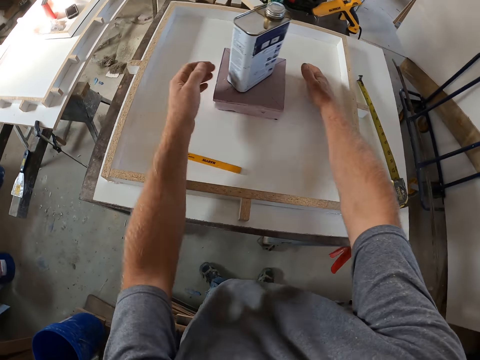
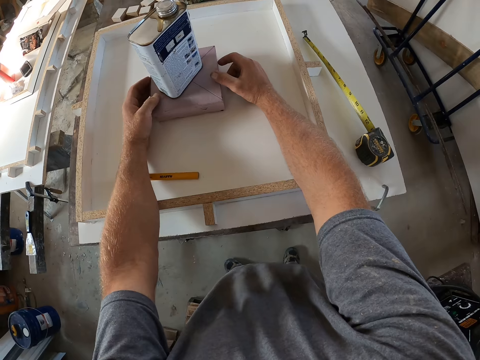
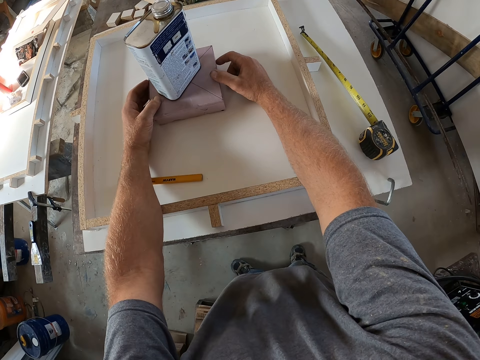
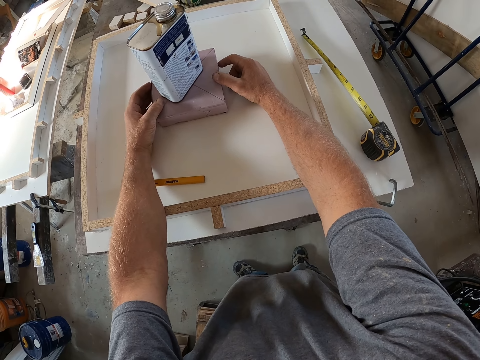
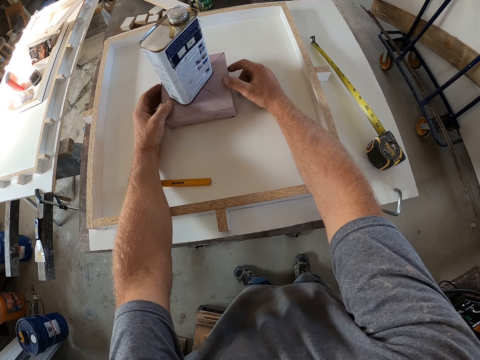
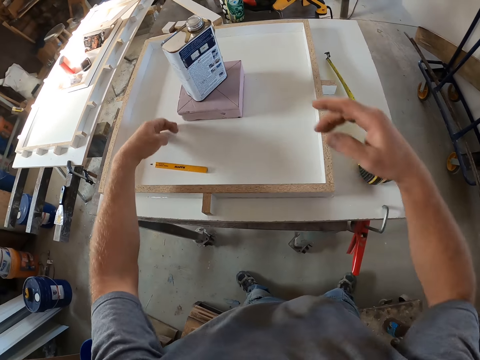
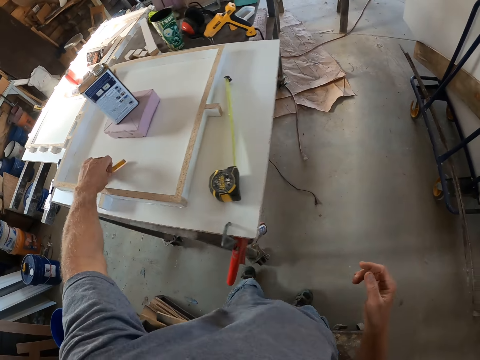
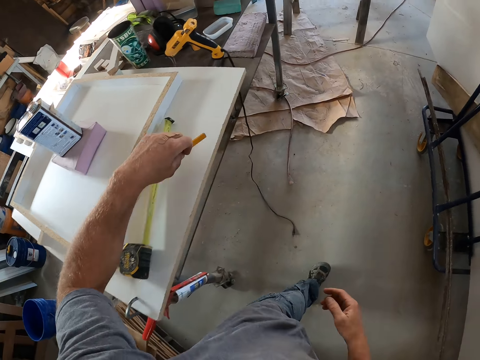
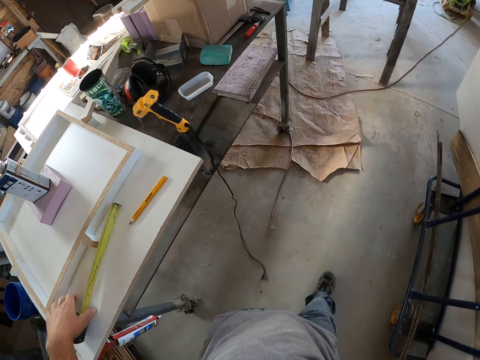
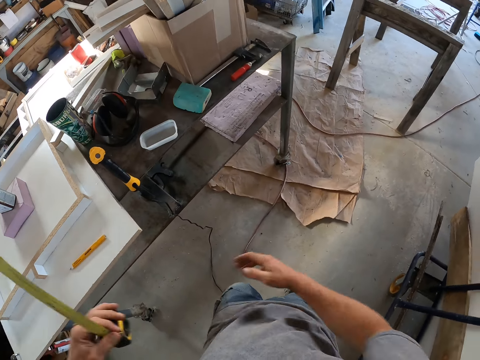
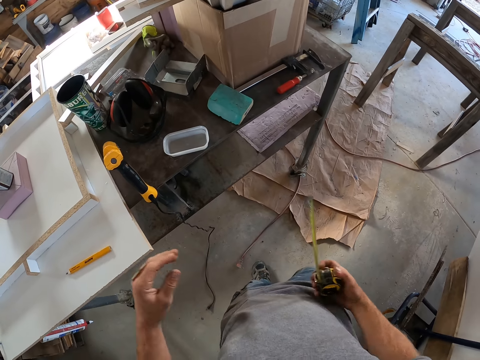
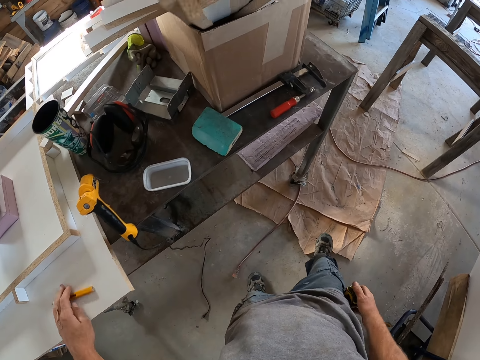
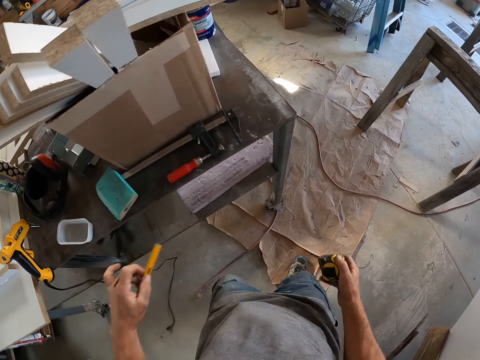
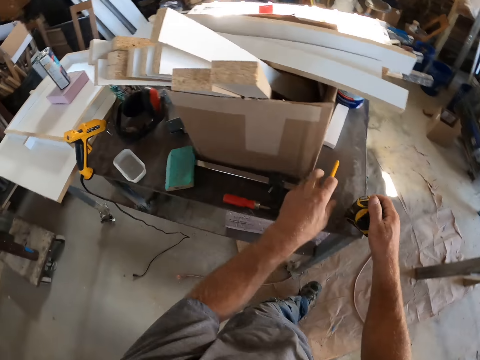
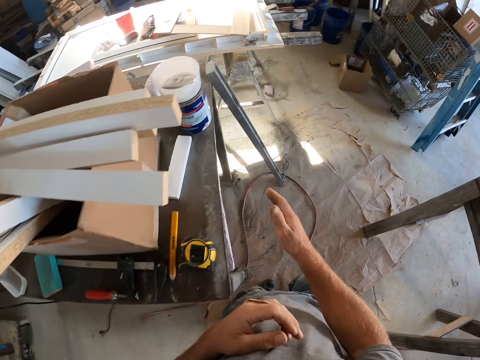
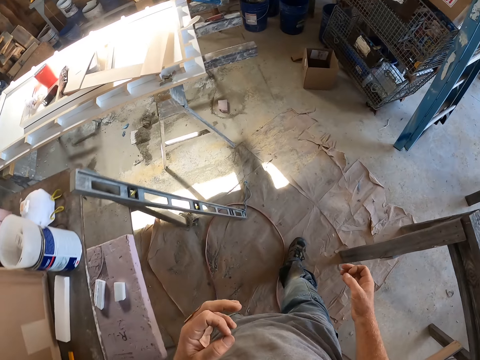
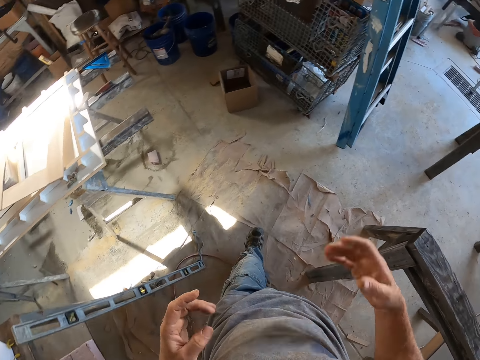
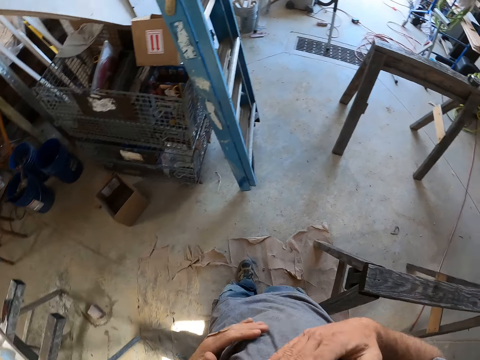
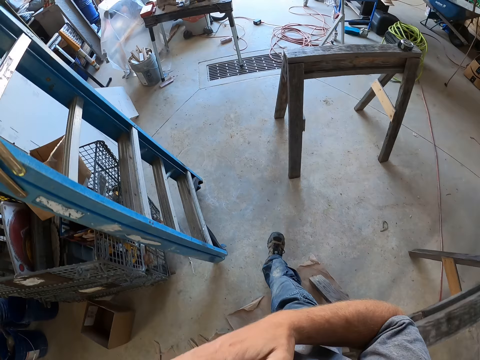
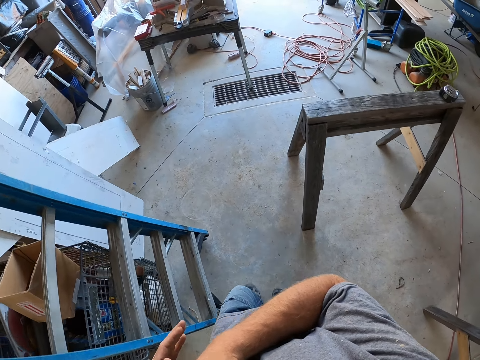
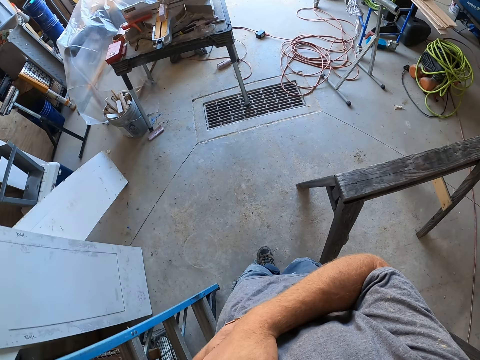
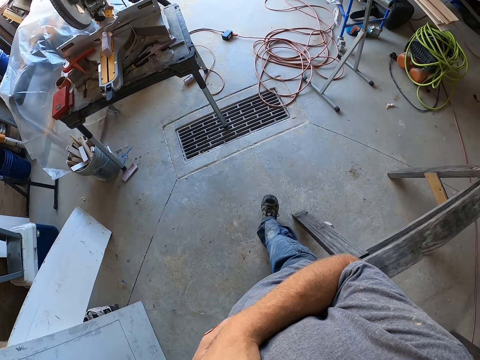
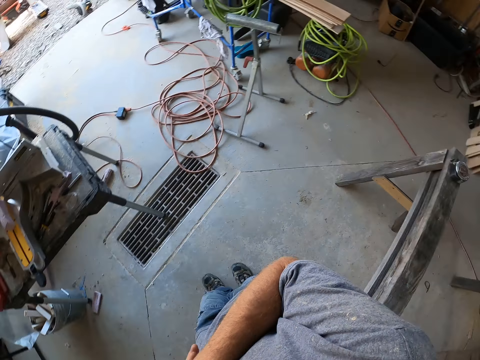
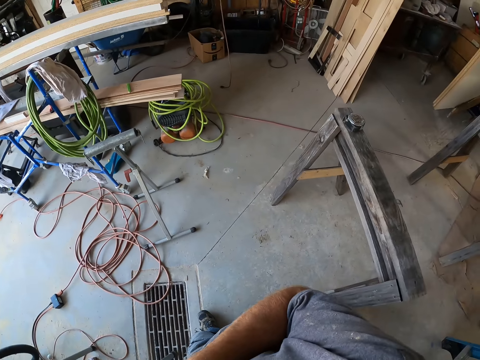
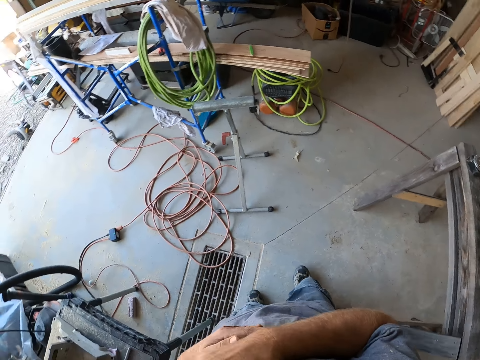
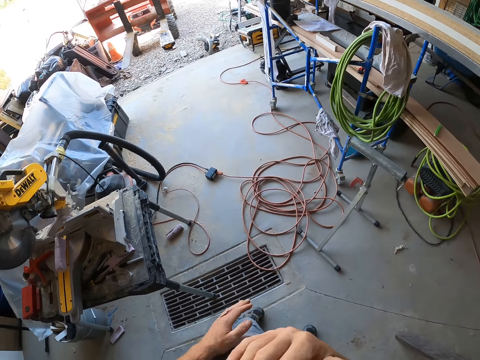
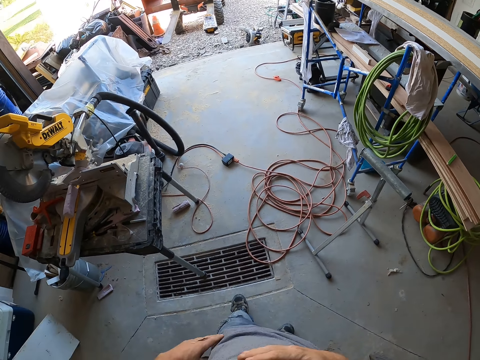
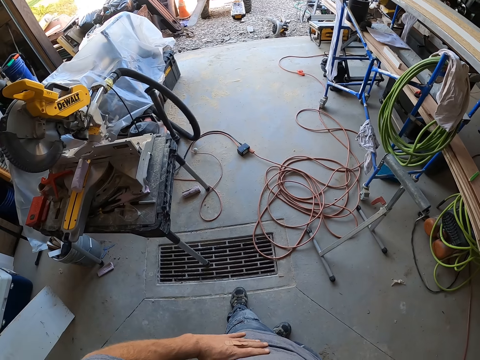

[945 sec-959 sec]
The camera wearer moves the pencil on the board. He picks up the pen and puts the pen down. He takes the tape measure from the board. He drops the pencil and tape measure on the table. He picks up the pen. He moves. He touches his chest.
